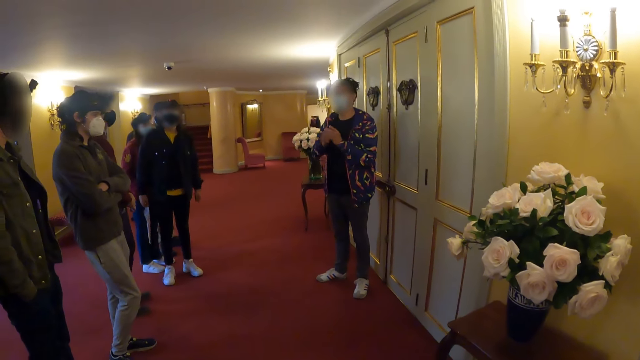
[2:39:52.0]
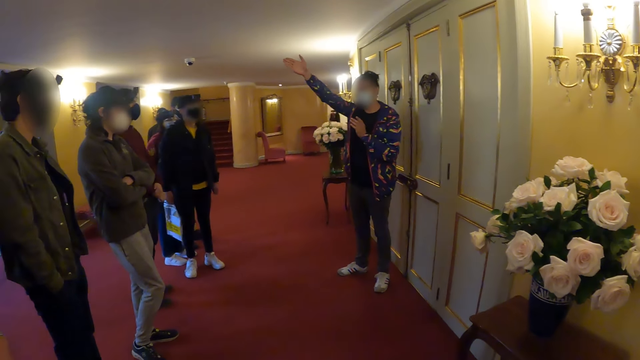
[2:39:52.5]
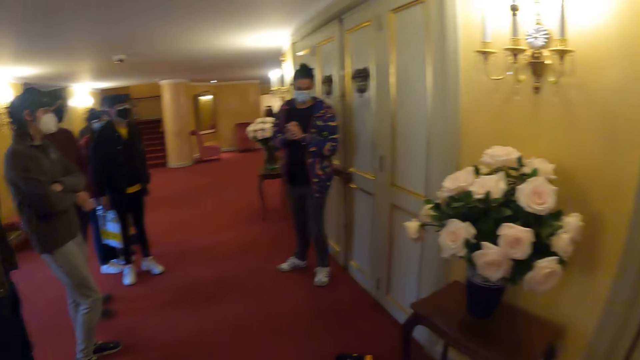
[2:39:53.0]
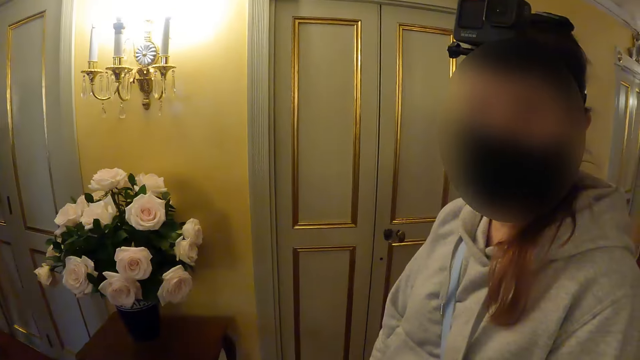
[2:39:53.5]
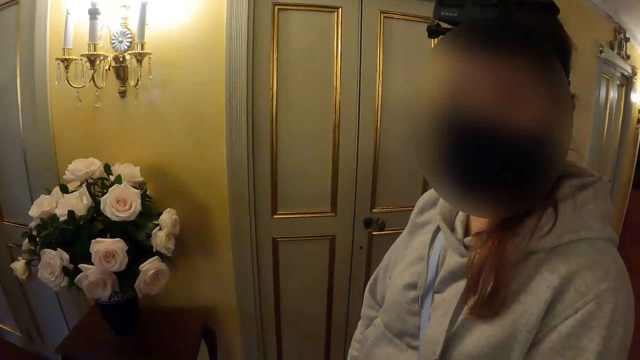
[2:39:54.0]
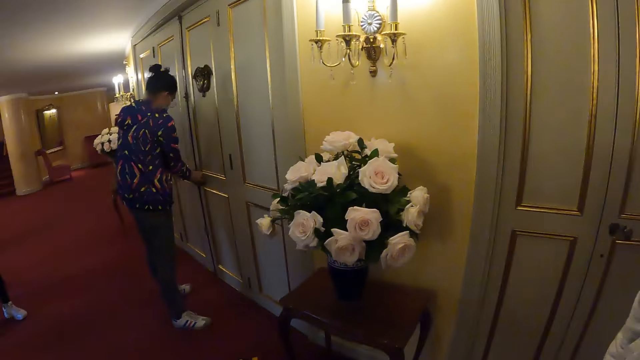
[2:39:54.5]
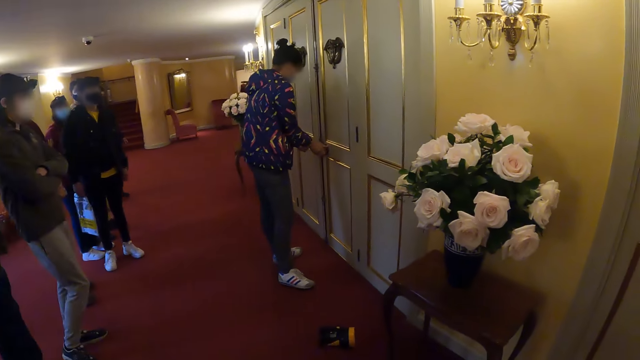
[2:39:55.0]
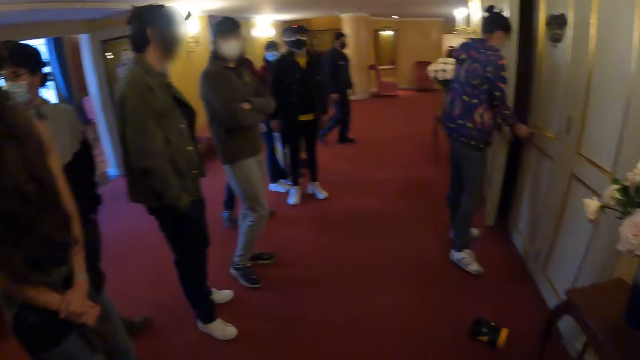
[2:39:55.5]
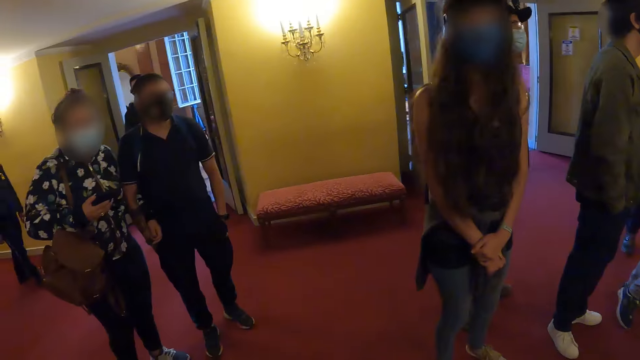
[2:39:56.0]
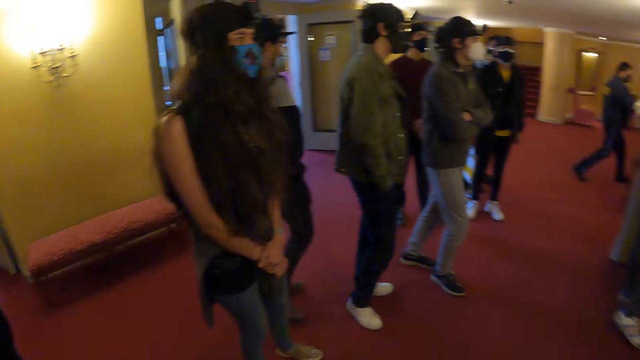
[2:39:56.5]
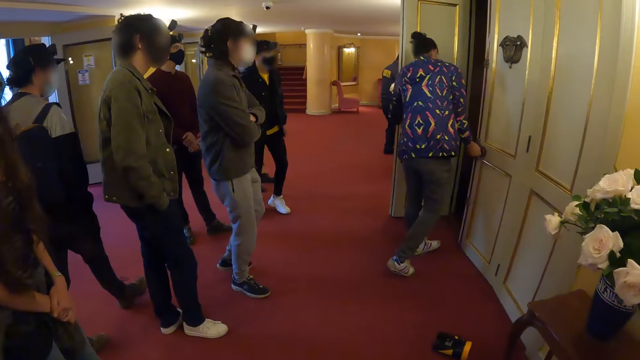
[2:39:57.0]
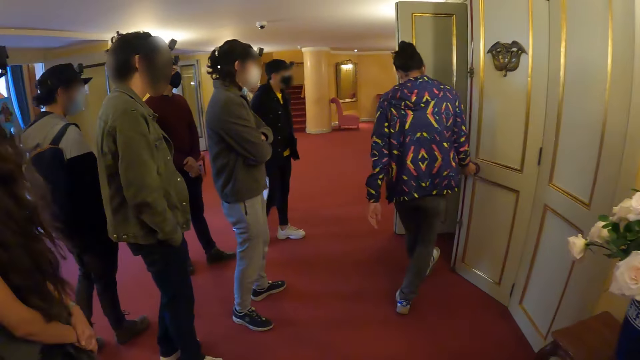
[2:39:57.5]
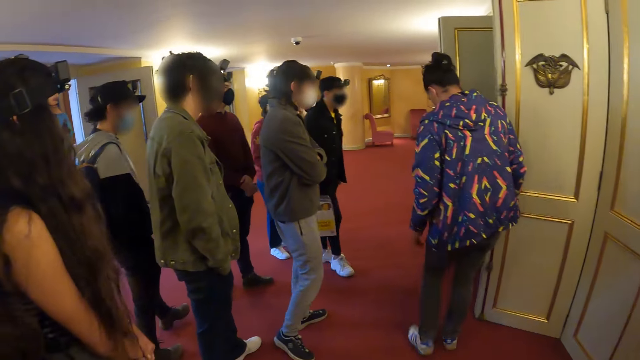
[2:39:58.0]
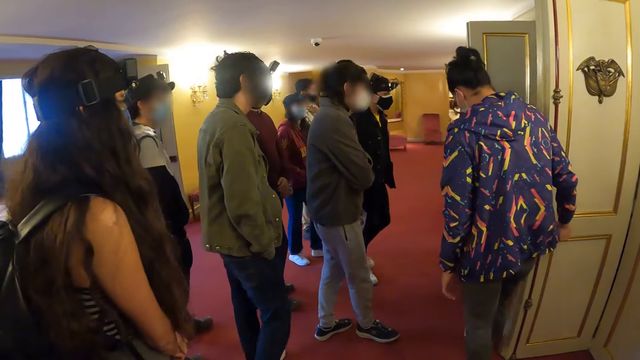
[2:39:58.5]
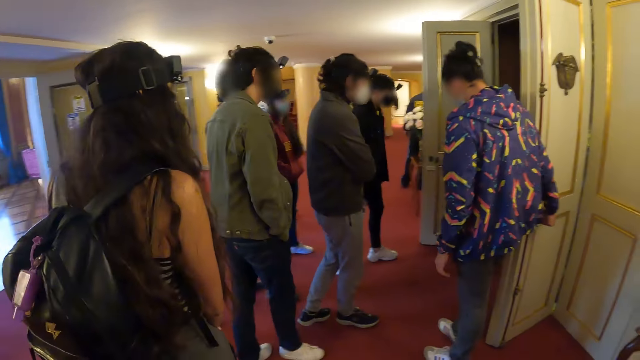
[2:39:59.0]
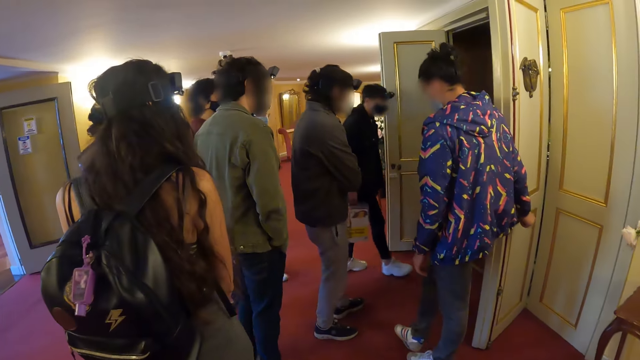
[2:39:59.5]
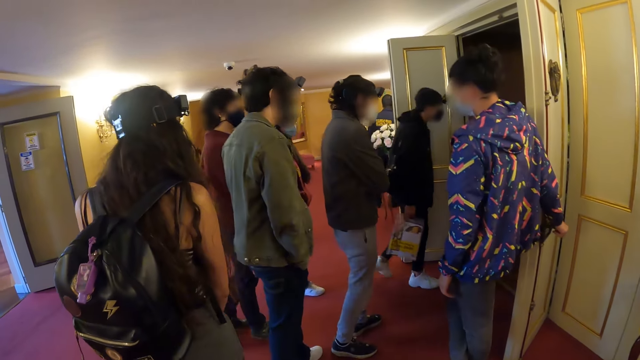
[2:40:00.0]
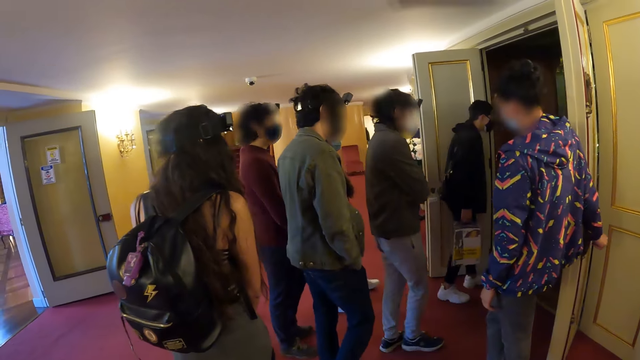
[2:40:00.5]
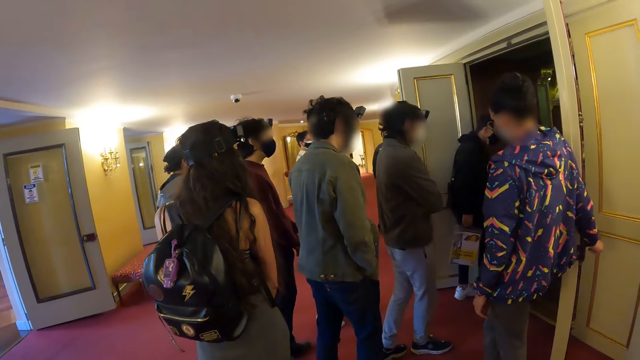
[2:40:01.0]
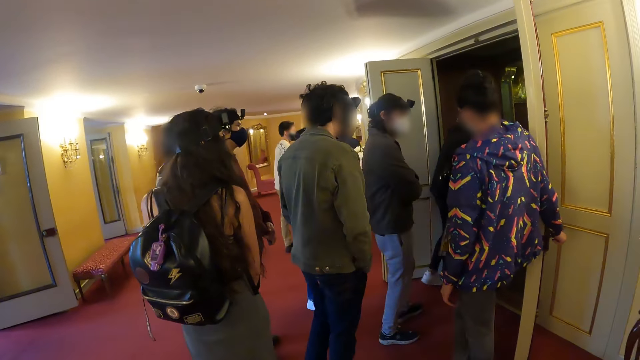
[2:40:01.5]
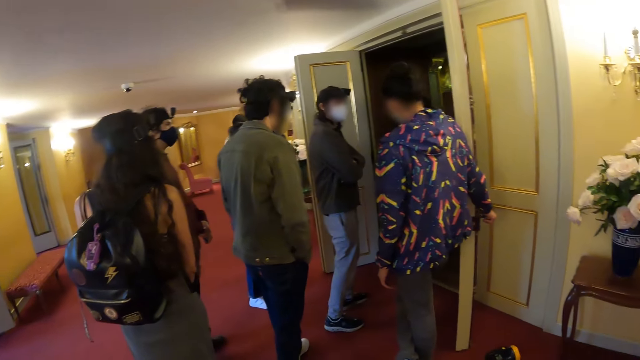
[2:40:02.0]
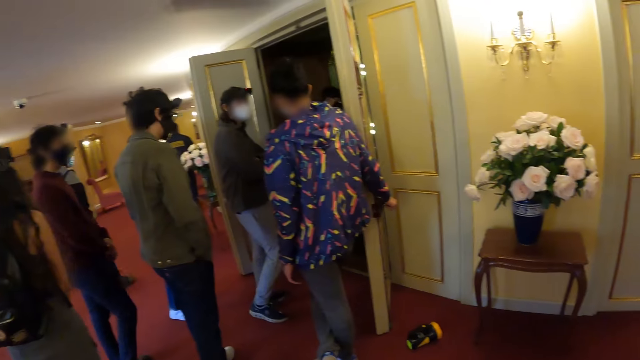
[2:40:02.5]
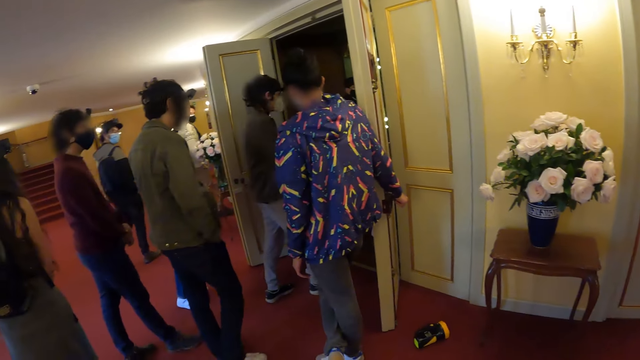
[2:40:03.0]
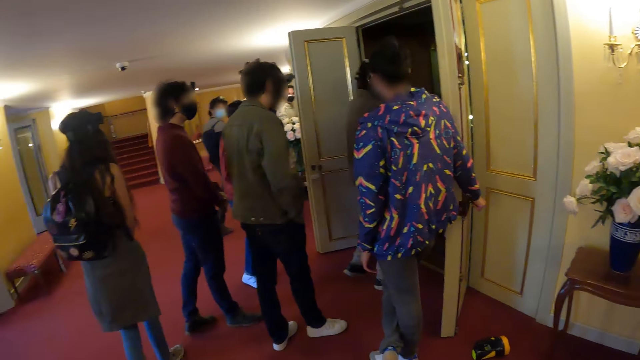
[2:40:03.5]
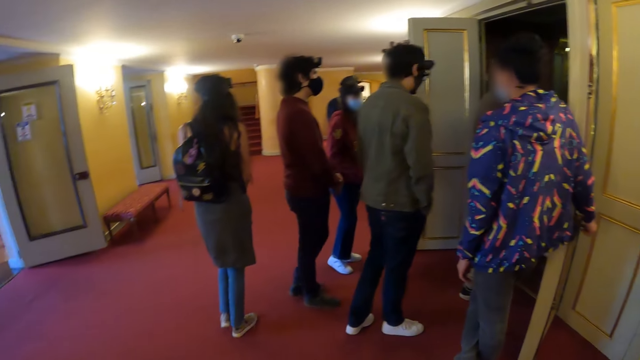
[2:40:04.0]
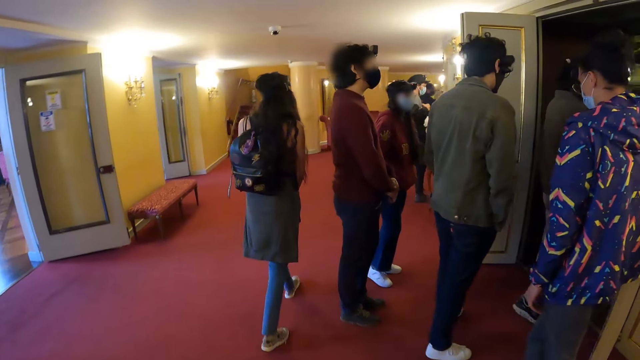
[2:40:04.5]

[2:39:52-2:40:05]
The camera wearer looks at a woman. They look at another woman. A person opens the door. The camera wearer looks at another woman. They walk in the building. They walk towards the door.

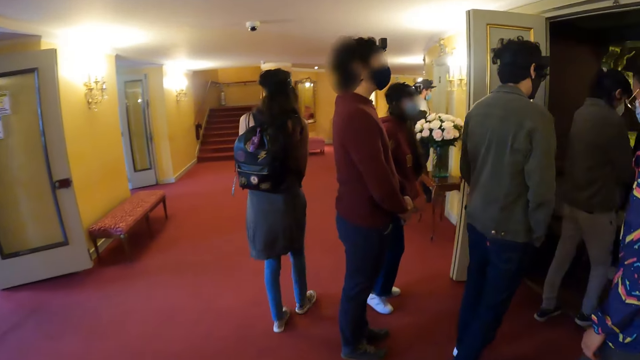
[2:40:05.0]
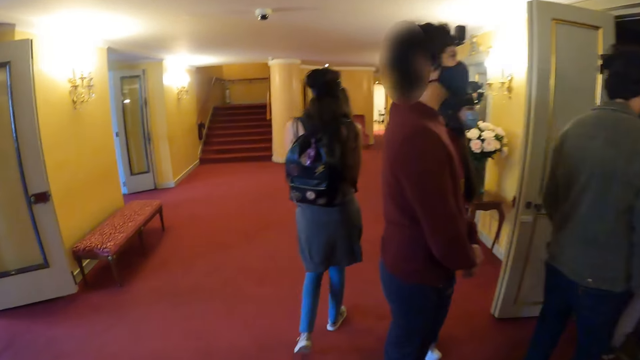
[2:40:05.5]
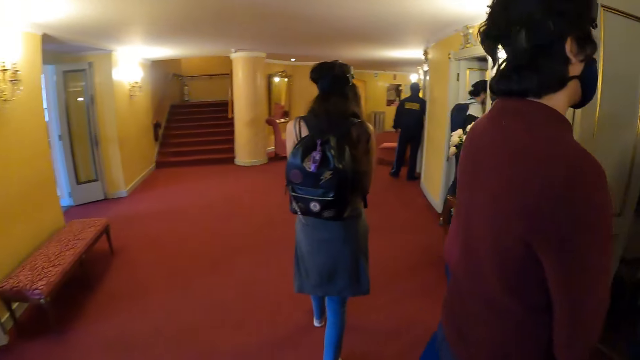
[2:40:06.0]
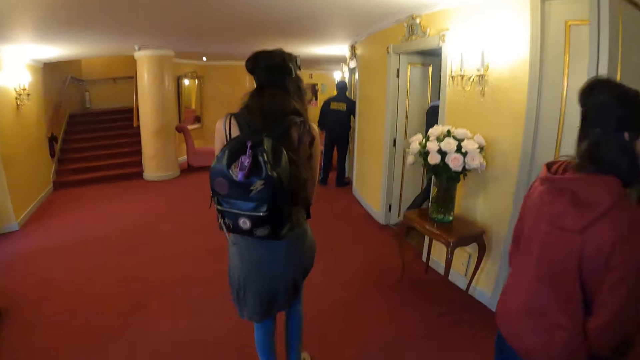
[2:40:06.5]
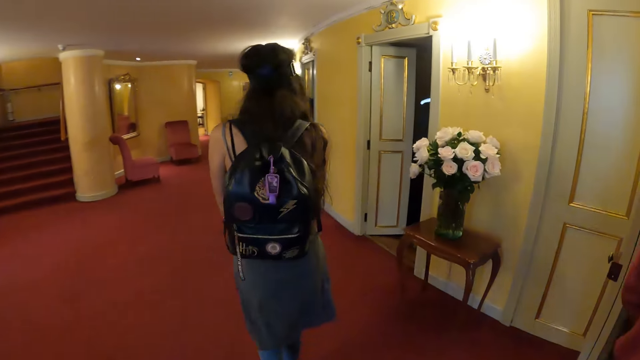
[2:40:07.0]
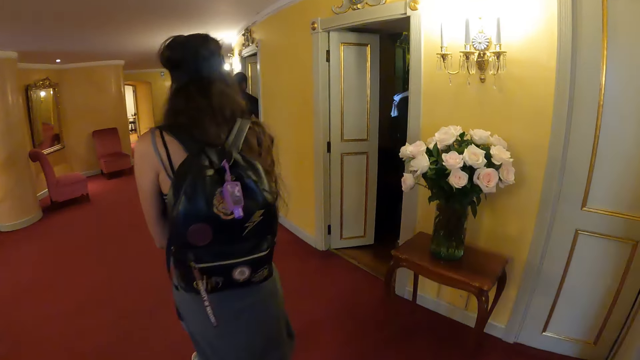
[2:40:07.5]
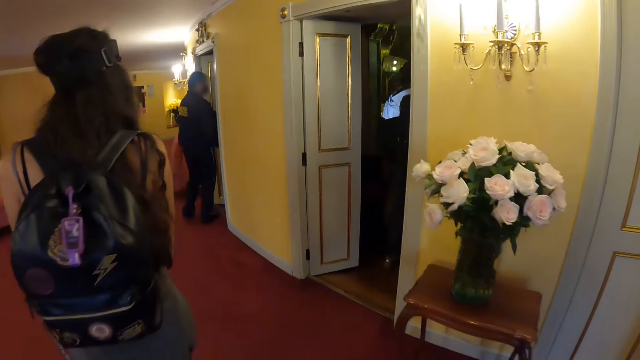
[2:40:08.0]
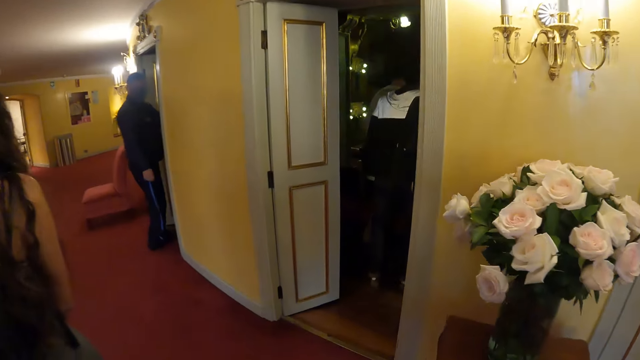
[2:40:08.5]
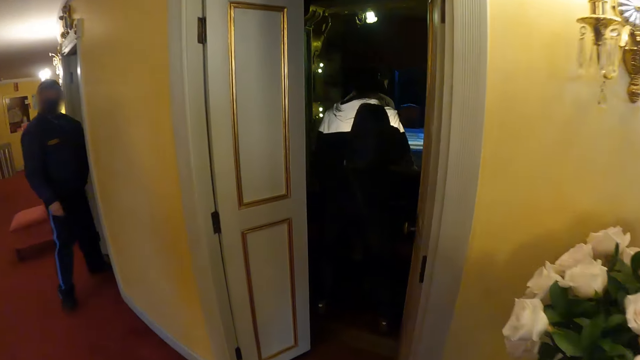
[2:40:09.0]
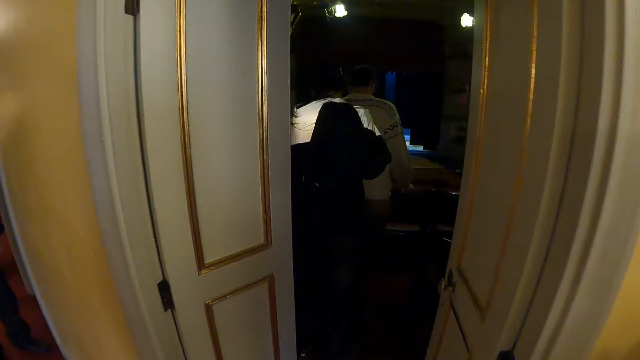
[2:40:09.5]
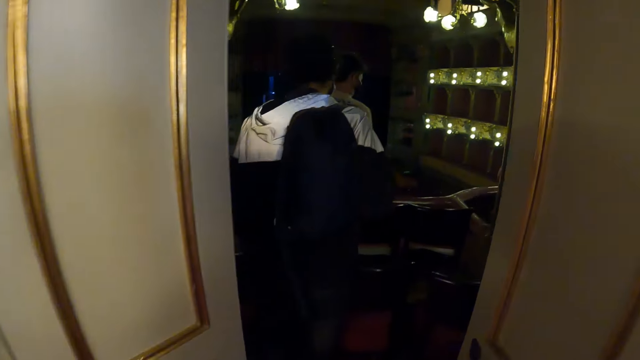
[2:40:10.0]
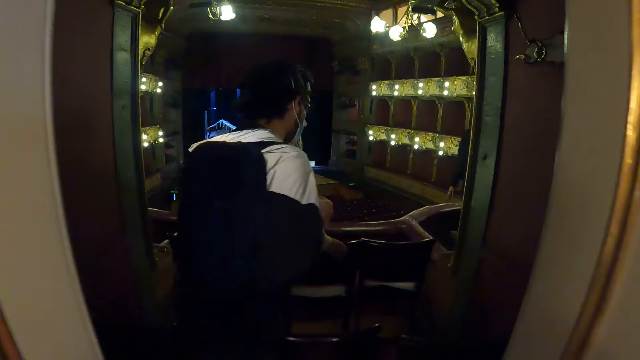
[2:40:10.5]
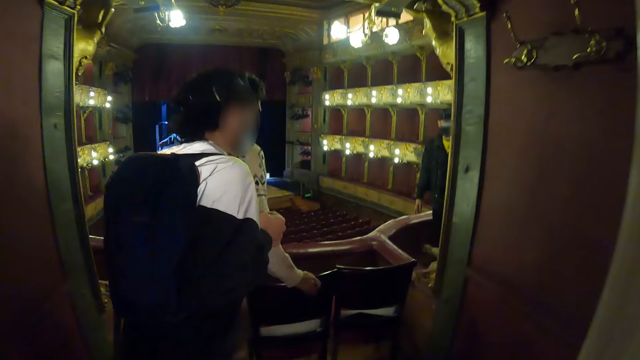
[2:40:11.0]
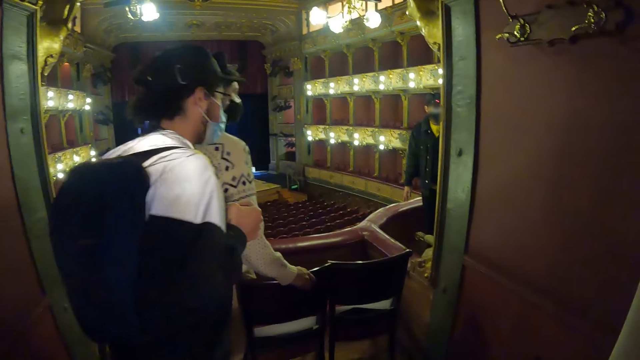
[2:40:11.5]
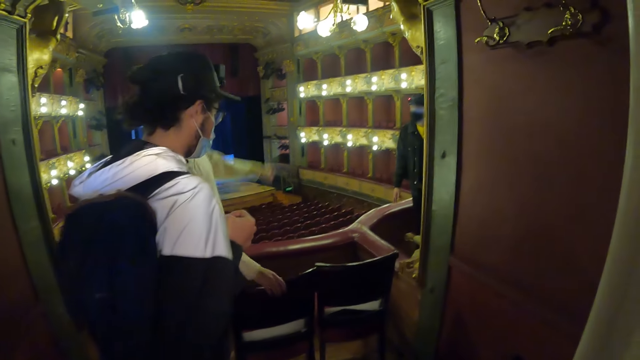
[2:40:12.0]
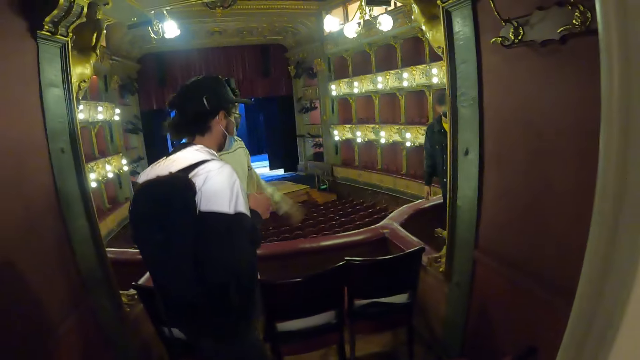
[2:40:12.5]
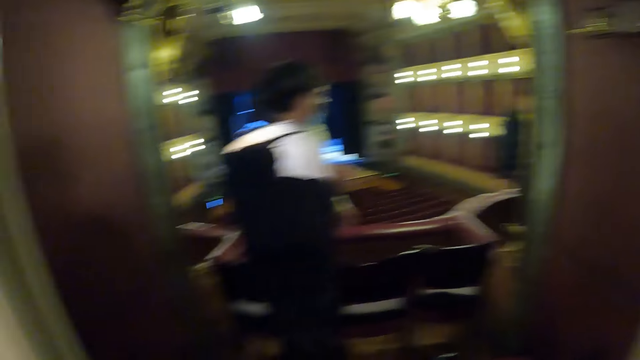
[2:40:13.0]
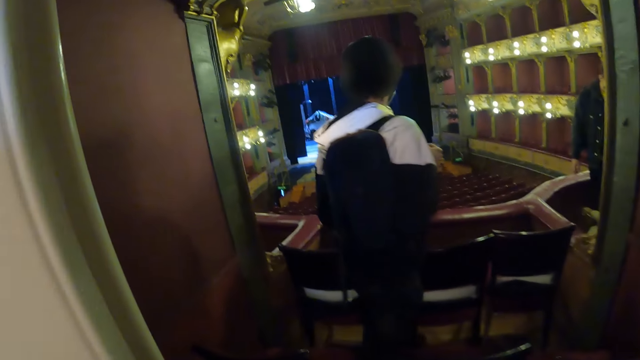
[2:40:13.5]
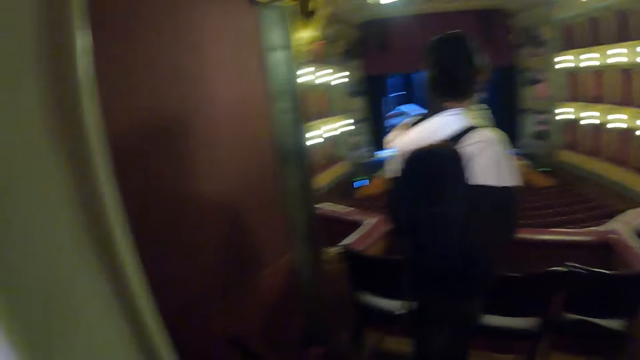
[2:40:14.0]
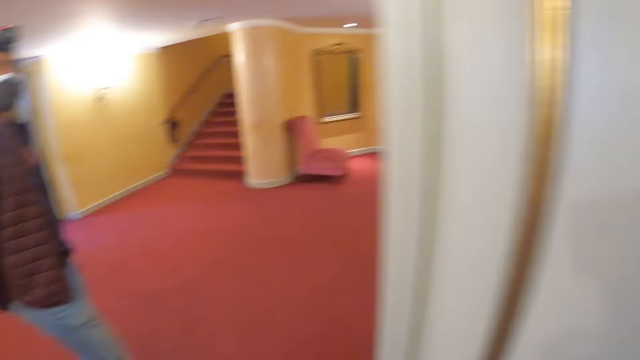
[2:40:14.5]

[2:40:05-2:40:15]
The camera wearer enters the theatre or room. They look around the room.
